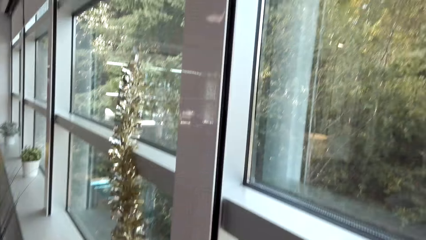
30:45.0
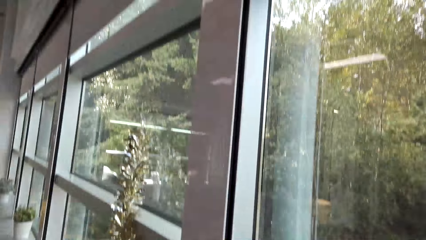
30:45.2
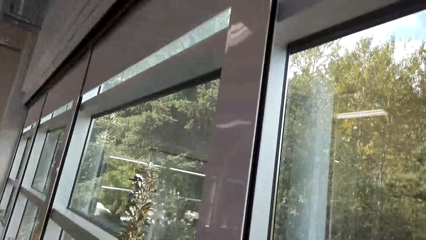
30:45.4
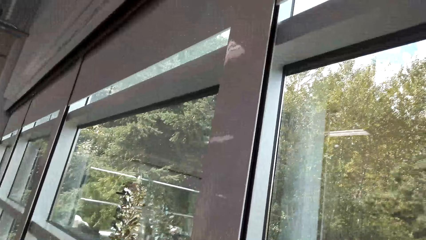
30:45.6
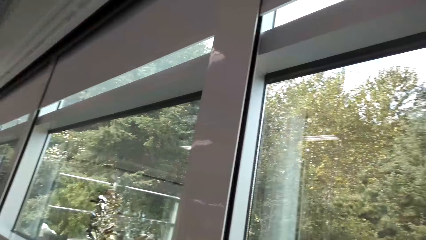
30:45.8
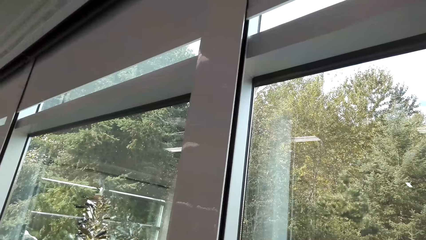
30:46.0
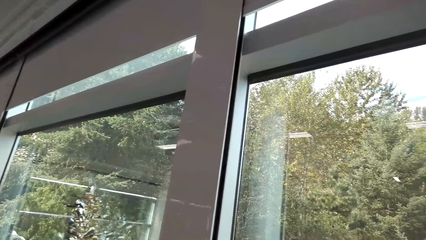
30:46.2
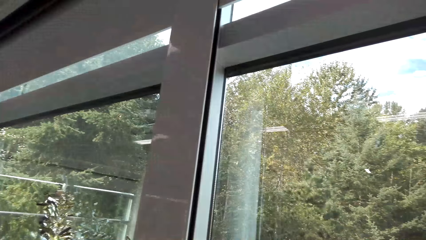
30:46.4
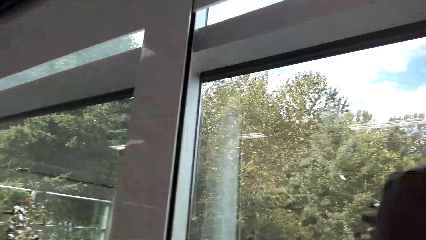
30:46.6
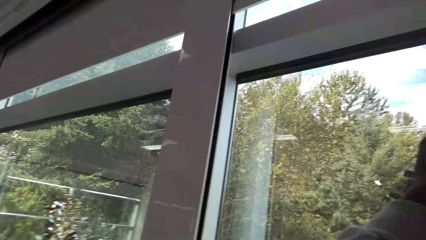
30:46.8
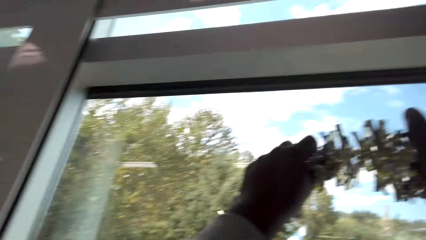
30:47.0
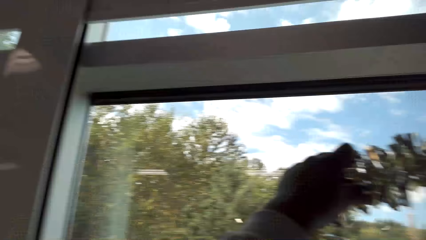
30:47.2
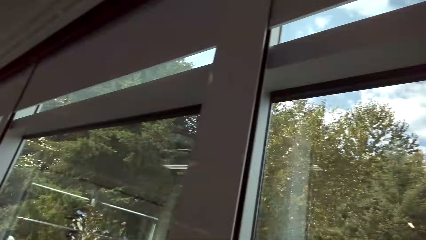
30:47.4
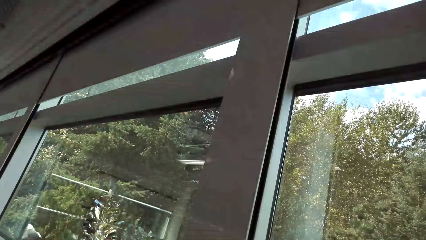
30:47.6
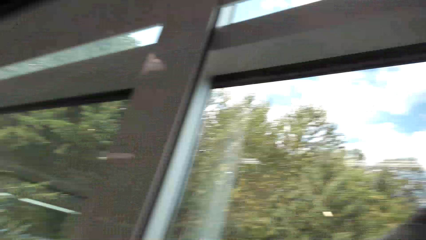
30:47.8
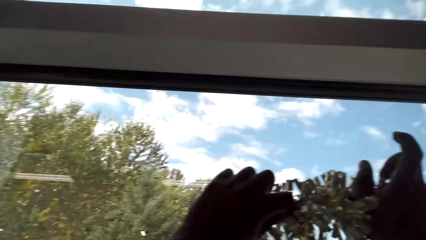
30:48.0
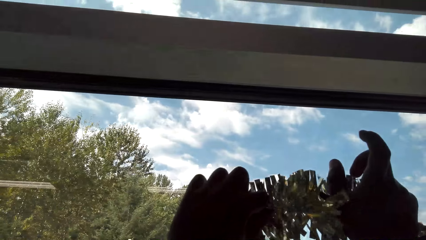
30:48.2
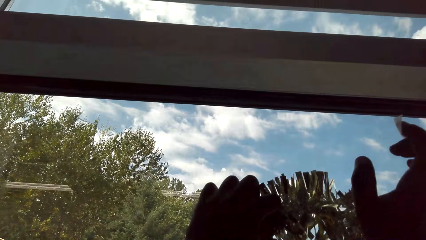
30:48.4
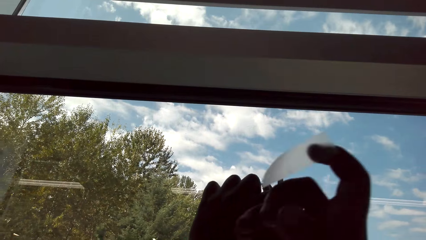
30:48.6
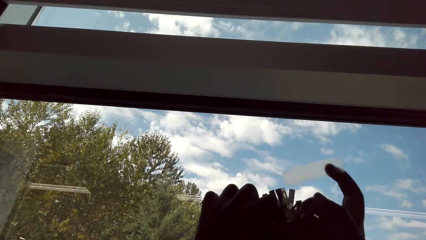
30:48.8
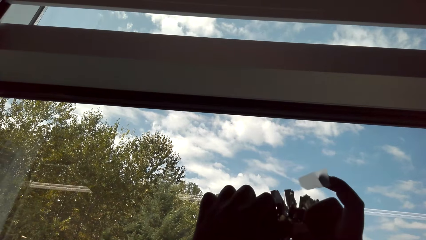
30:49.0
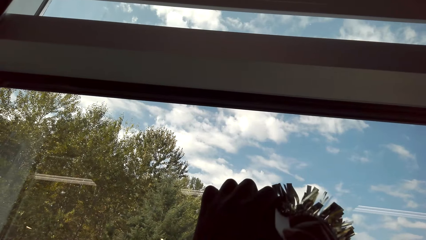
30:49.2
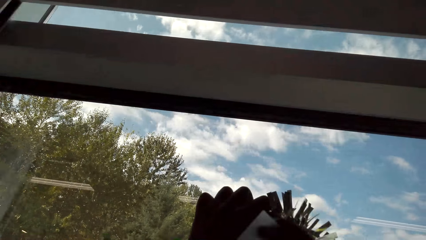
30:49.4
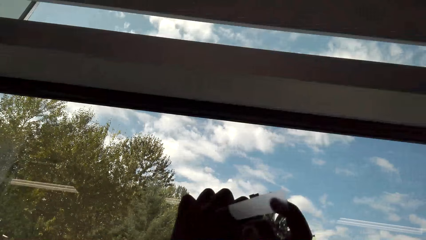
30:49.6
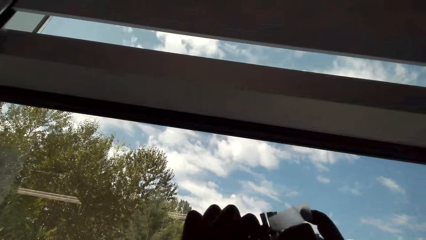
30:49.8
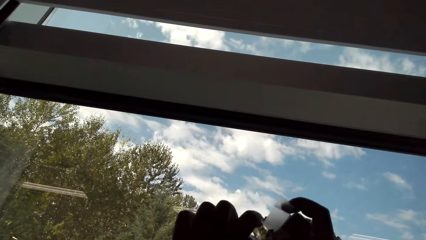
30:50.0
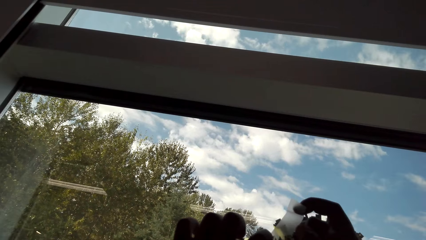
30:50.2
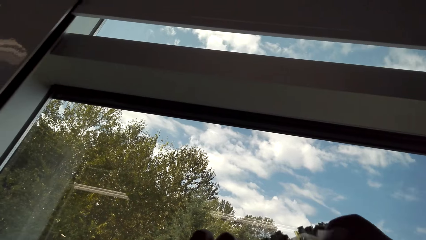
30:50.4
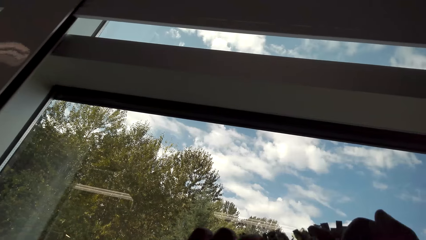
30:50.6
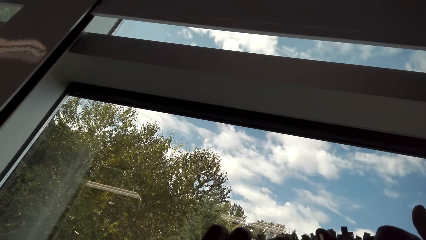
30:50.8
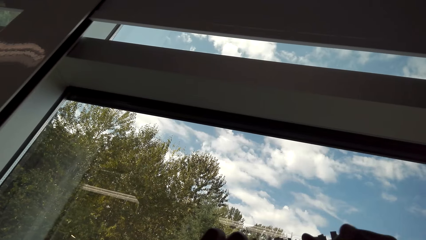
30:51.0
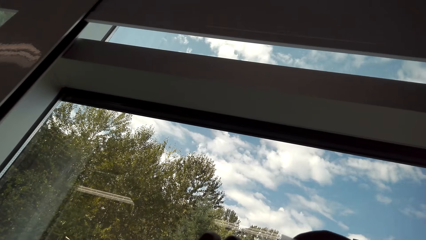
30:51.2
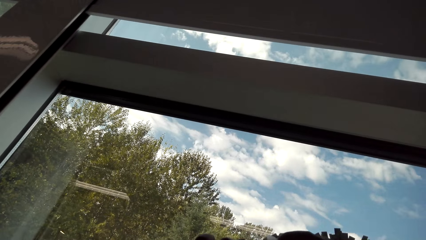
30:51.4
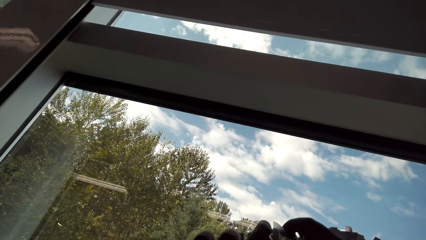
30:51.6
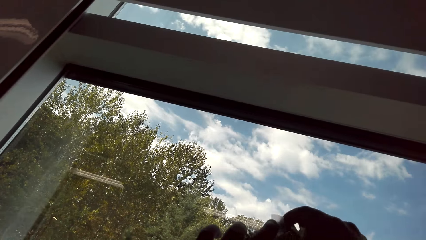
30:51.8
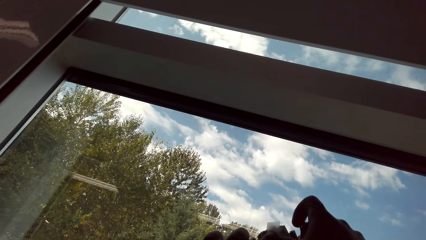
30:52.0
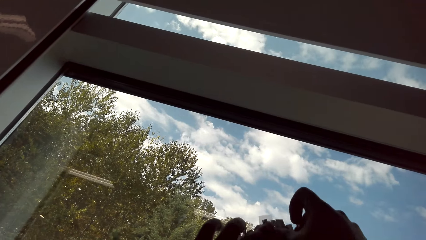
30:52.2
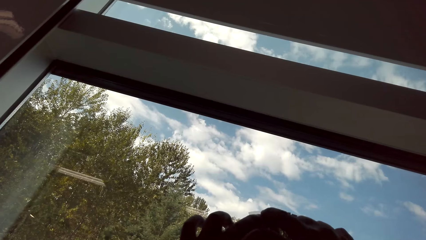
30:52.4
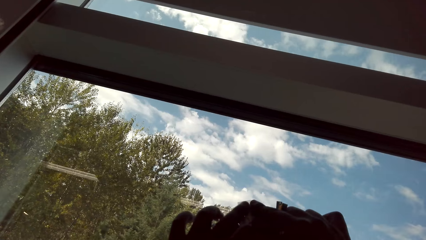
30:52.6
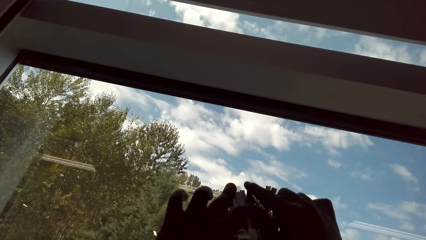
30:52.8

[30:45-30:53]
The camera wearer sticks the garland on the window.

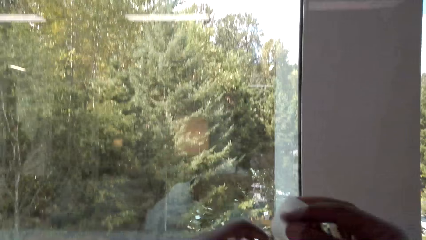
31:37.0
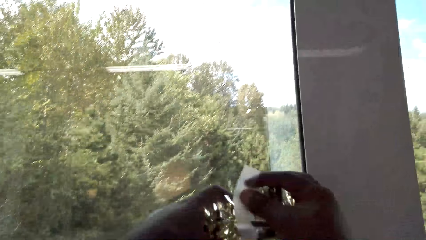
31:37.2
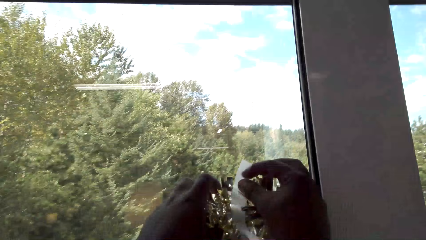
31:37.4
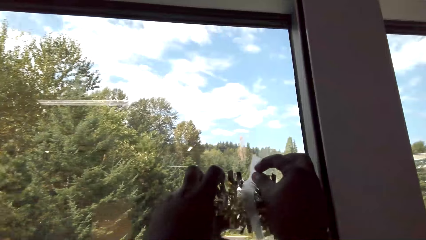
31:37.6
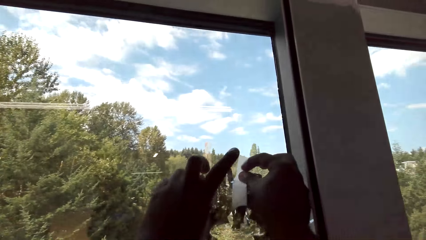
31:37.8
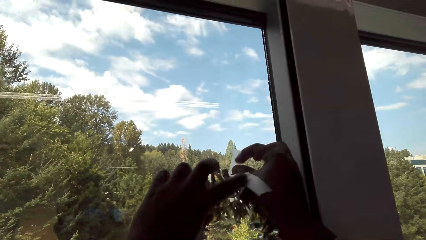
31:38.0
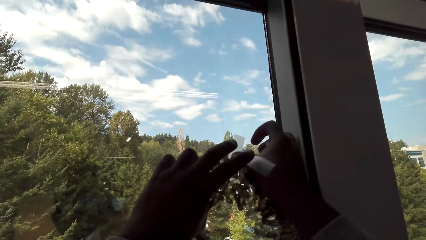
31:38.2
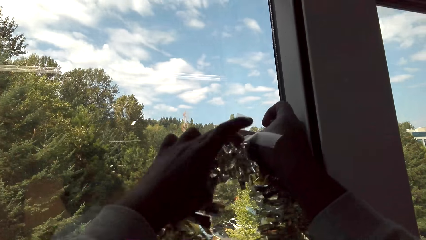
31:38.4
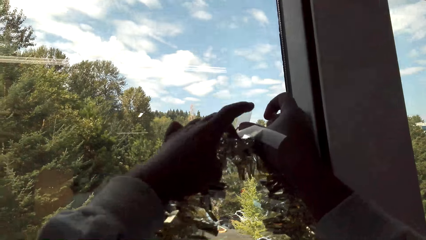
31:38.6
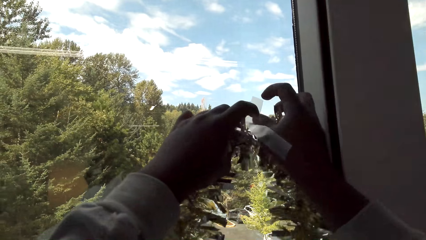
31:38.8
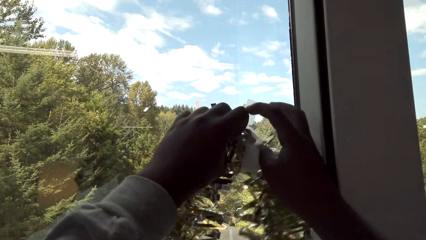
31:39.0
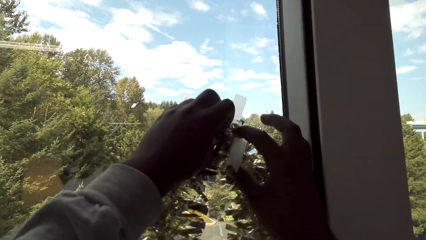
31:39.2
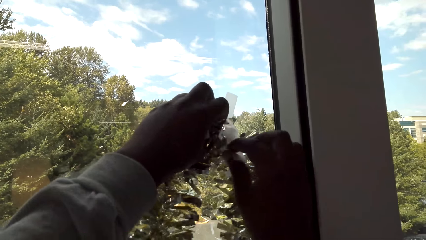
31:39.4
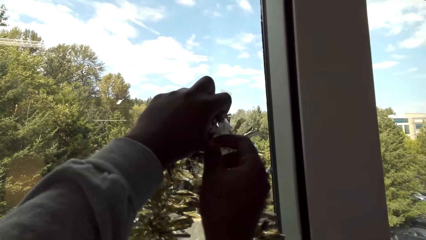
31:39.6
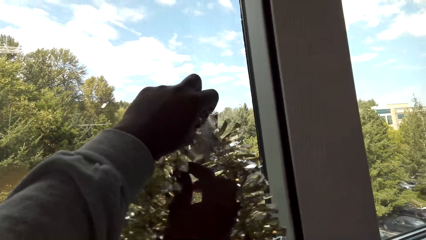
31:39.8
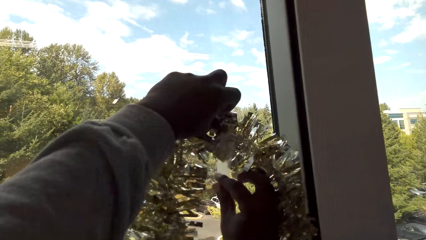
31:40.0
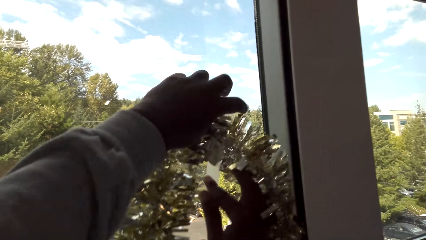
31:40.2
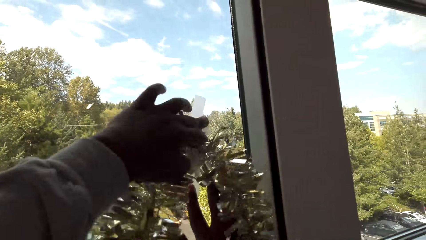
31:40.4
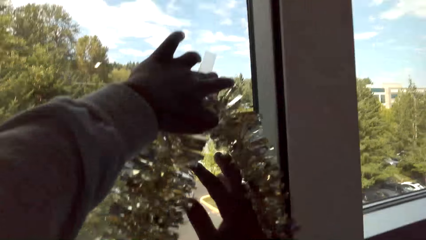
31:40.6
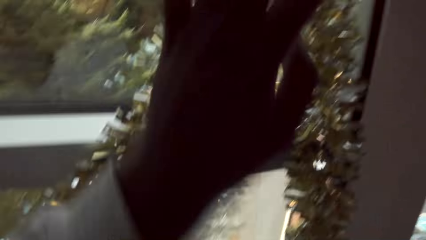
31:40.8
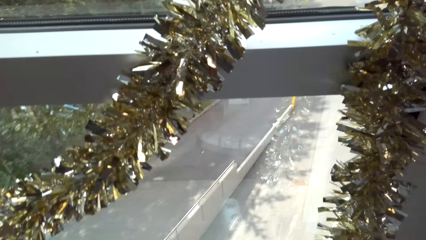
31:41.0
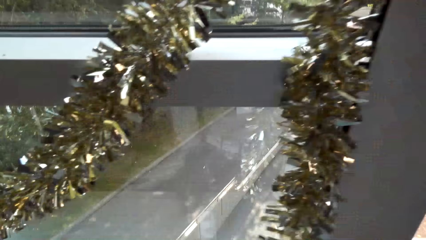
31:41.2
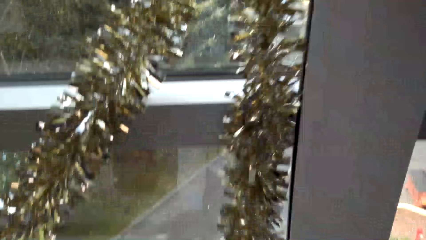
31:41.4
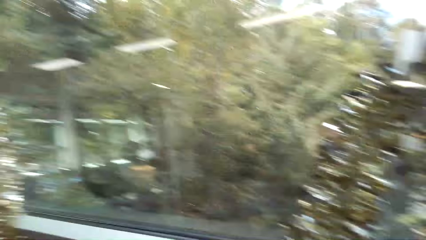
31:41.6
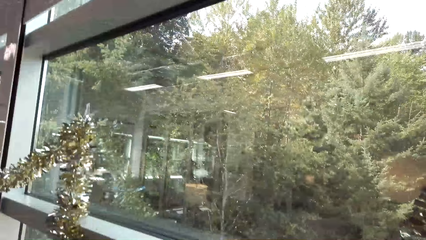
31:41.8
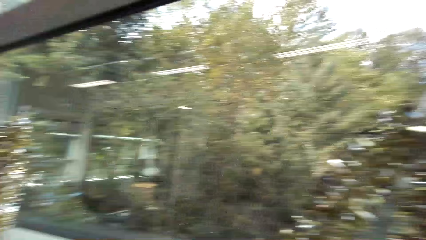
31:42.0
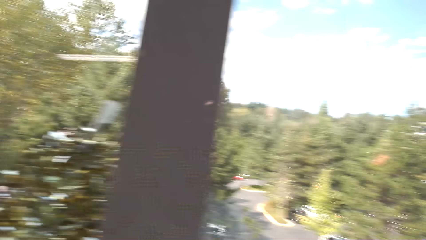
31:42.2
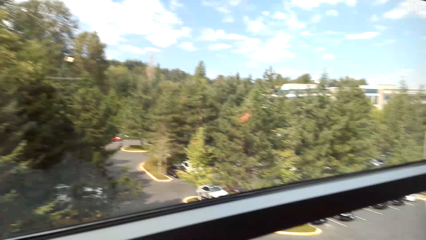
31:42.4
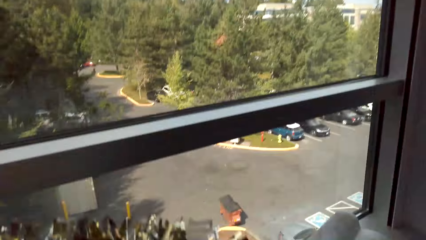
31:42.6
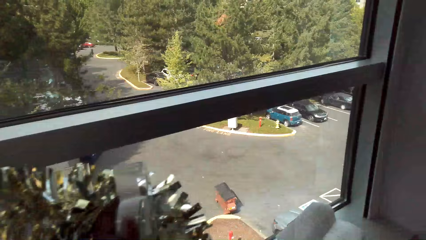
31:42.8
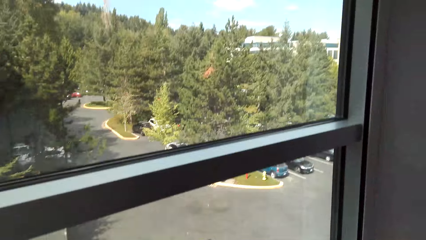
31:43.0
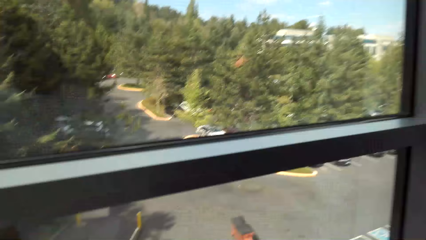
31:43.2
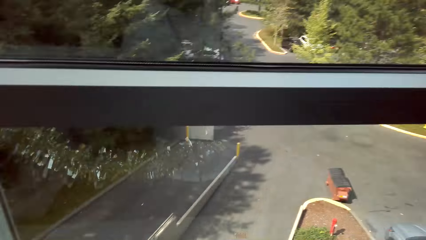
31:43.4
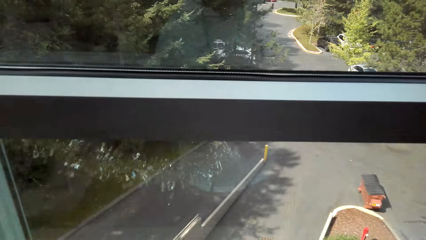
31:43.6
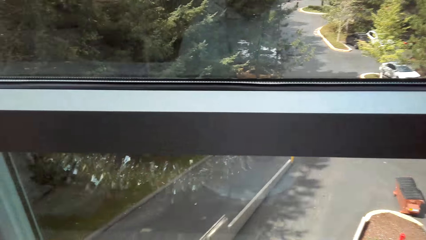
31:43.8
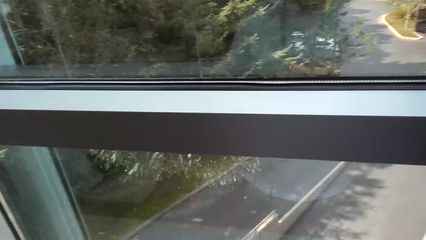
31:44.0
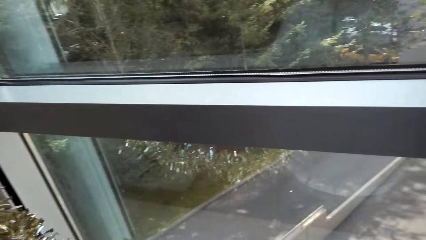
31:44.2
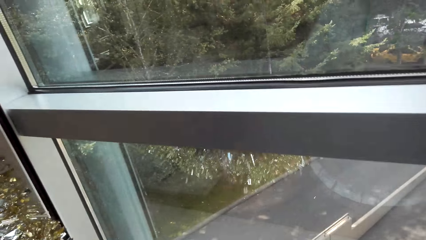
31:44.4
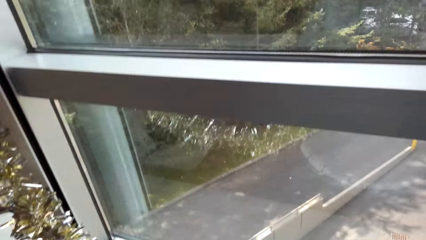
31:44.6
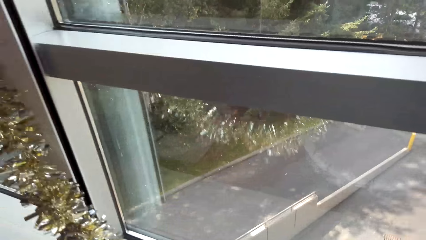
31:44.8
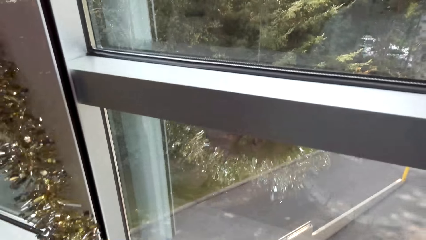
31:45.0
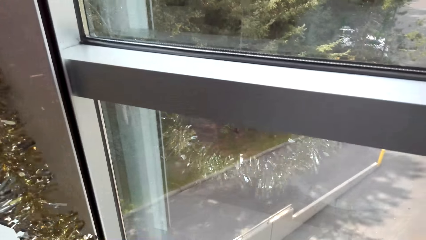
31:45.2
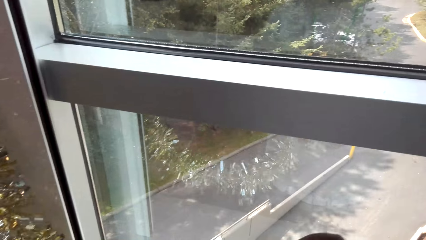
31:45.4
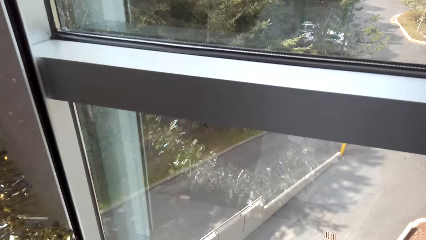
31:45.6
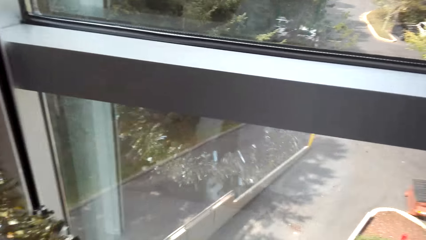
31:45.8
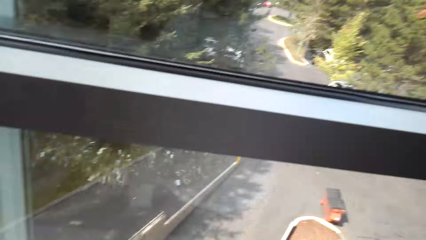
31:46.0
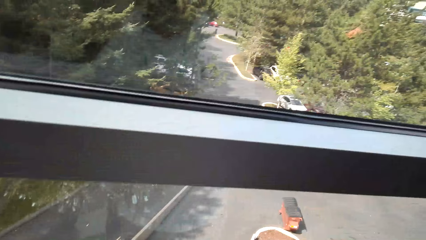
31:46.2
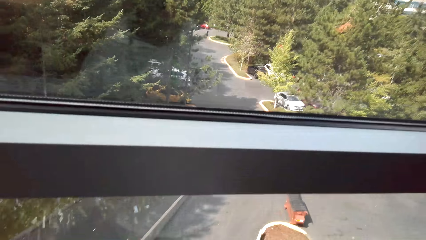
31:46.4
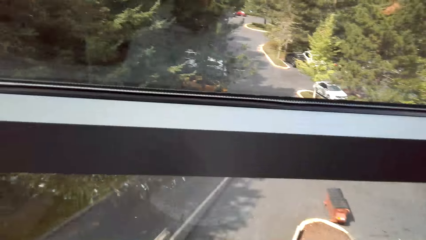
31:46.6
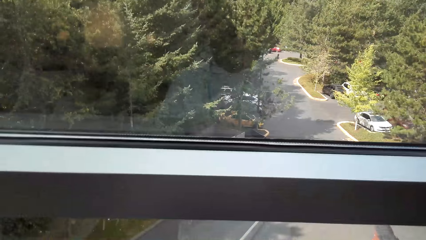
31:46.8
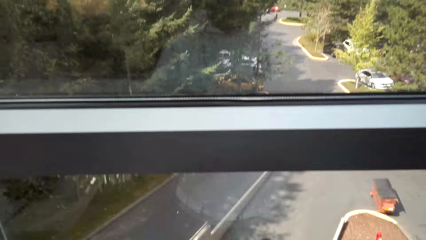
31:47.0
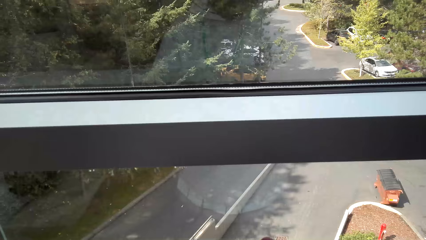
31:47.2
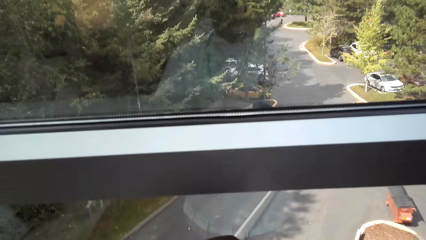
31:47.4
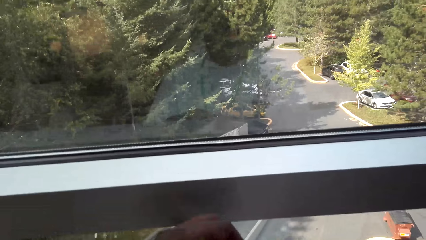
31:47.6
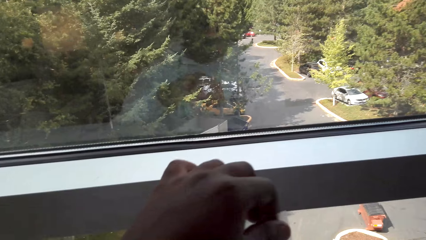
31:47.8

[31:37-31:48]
The camera wearer sticks the garland on the window with a sellotape.
